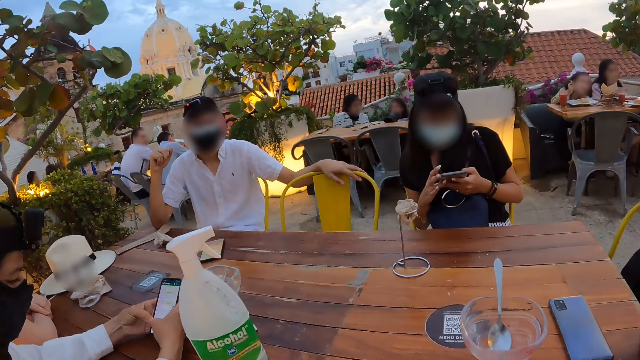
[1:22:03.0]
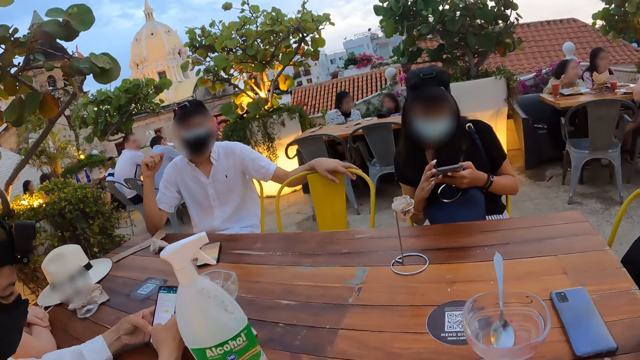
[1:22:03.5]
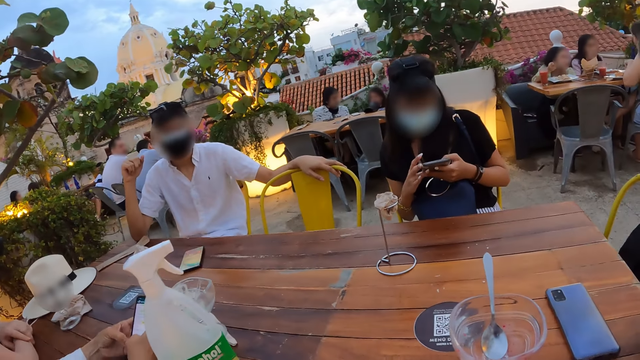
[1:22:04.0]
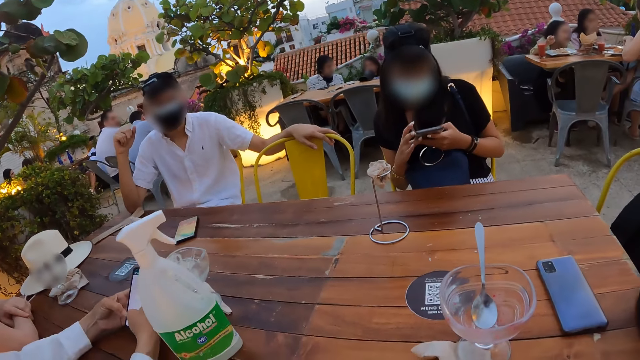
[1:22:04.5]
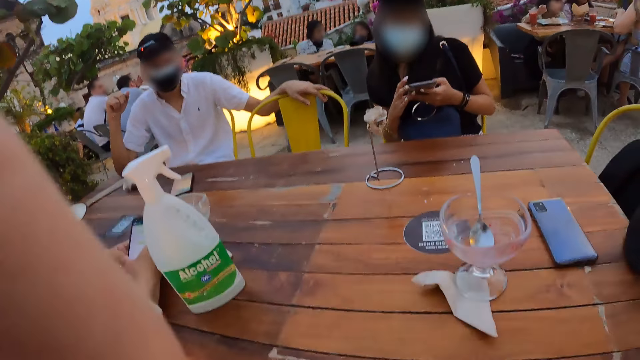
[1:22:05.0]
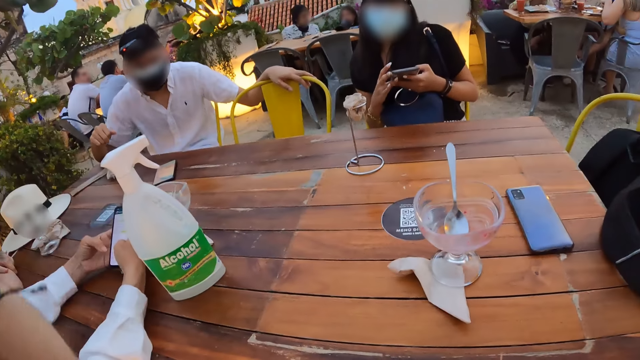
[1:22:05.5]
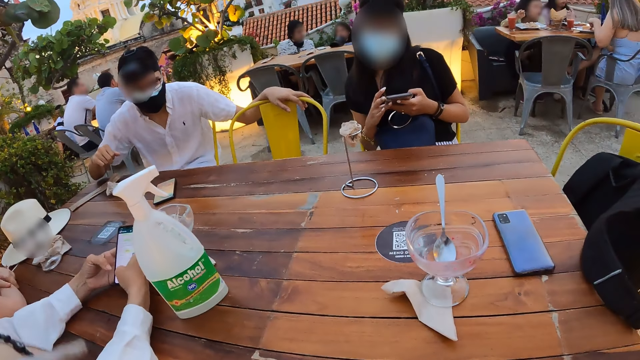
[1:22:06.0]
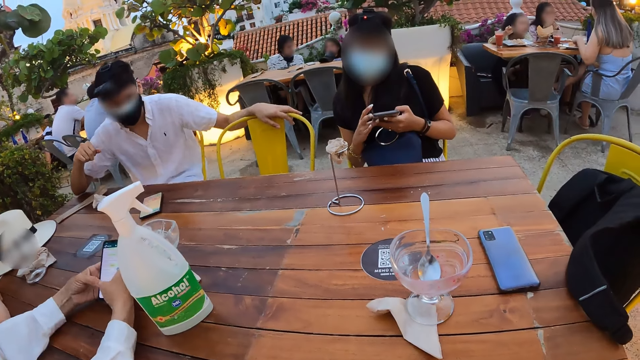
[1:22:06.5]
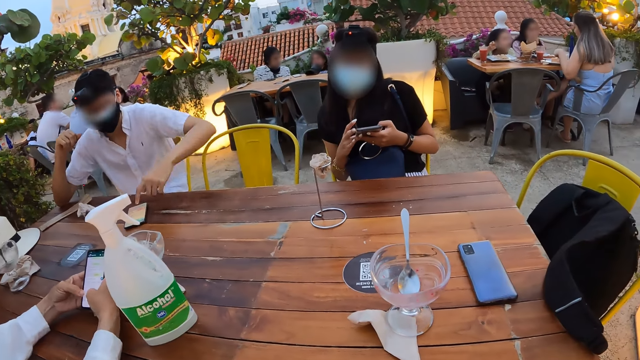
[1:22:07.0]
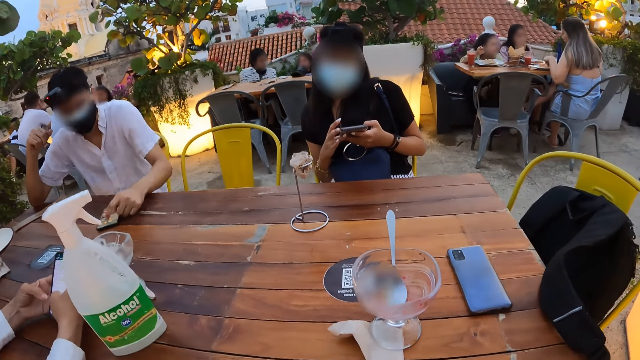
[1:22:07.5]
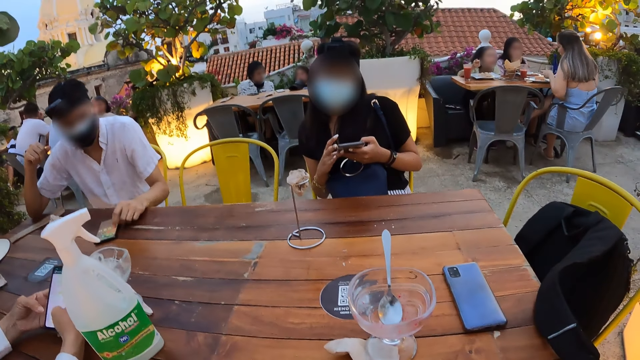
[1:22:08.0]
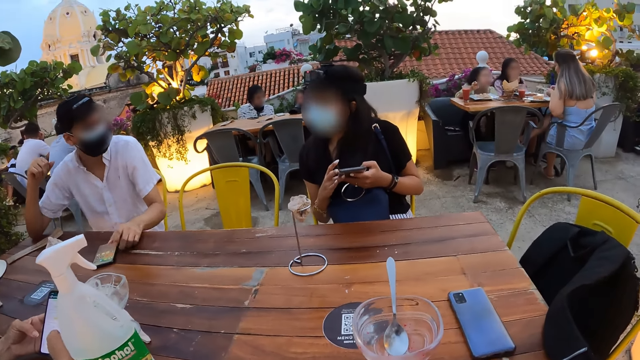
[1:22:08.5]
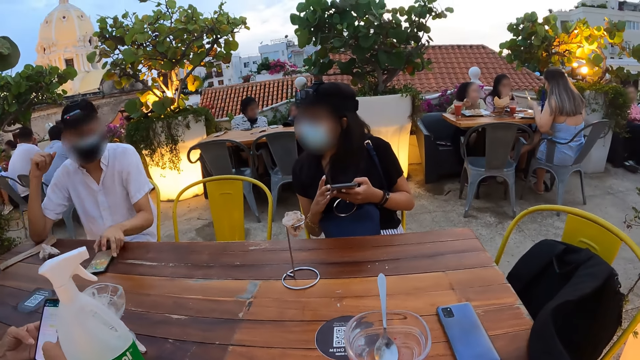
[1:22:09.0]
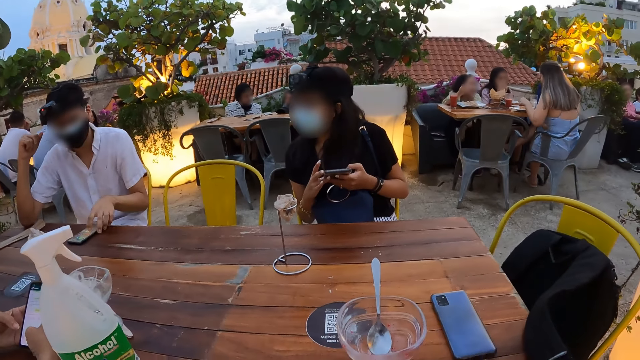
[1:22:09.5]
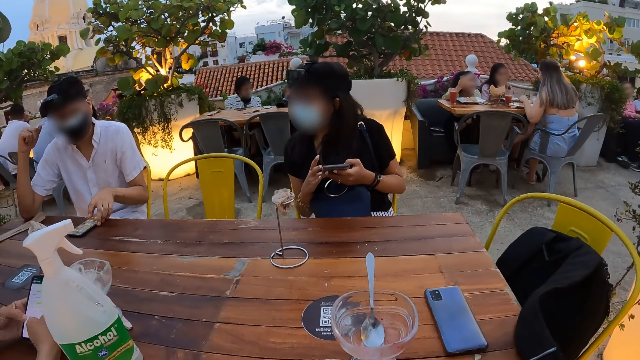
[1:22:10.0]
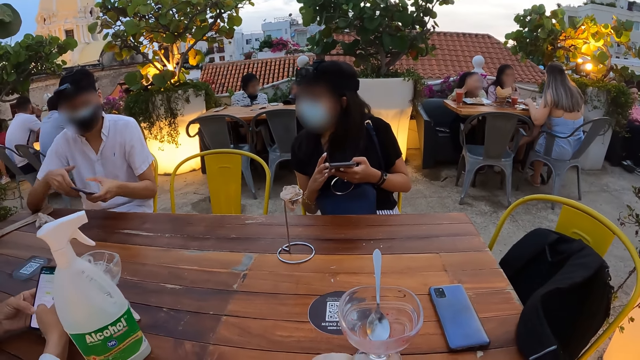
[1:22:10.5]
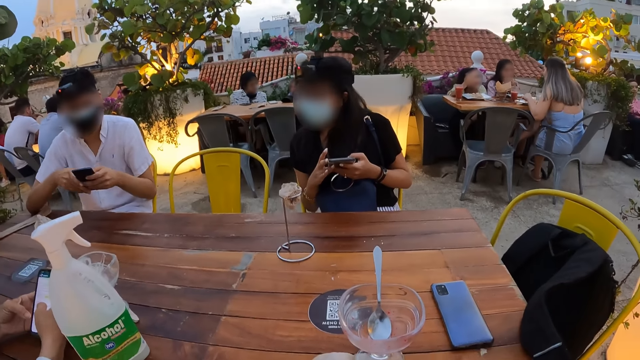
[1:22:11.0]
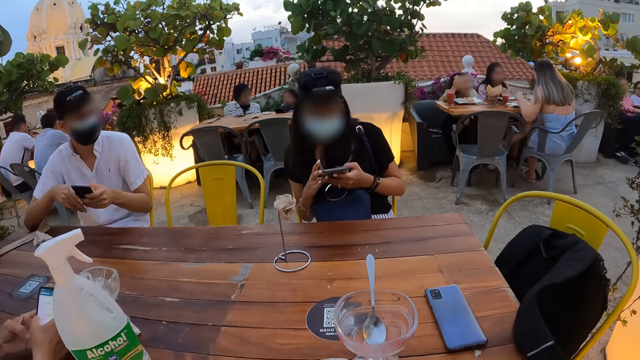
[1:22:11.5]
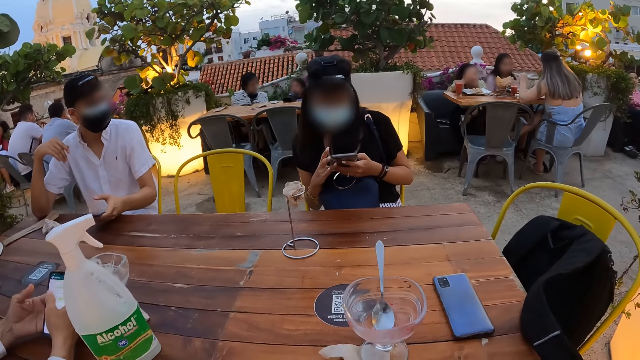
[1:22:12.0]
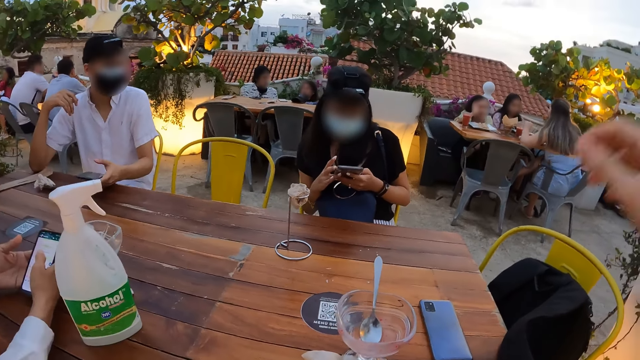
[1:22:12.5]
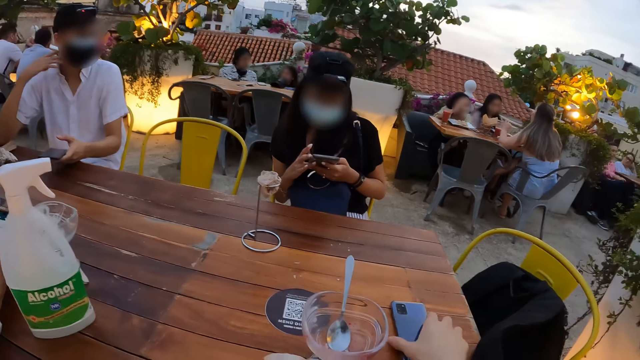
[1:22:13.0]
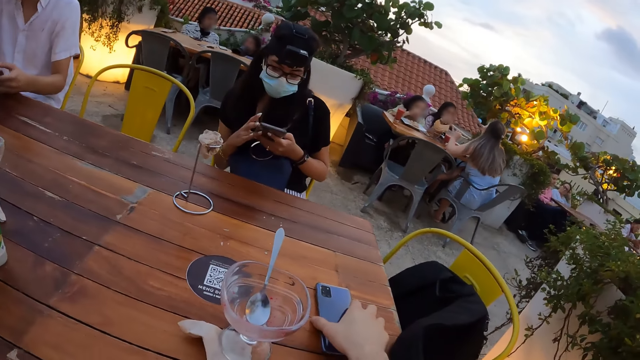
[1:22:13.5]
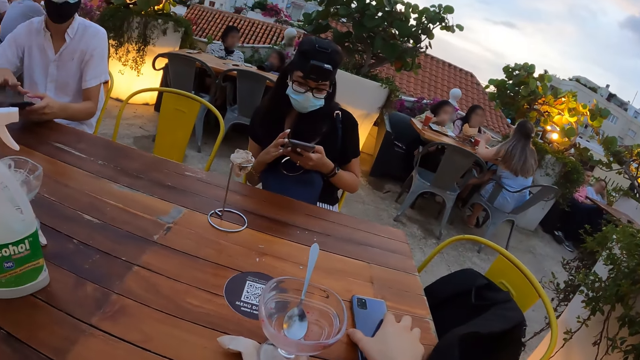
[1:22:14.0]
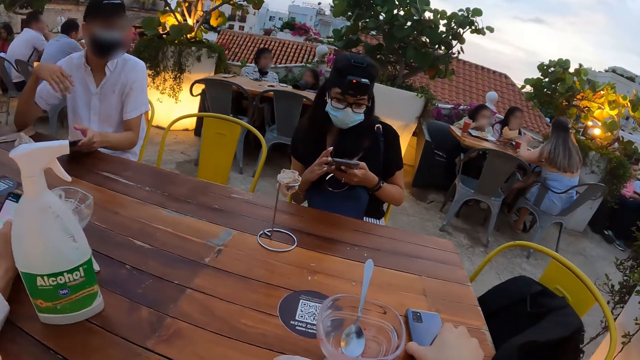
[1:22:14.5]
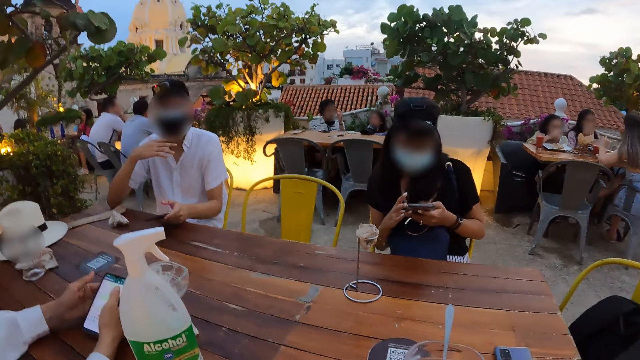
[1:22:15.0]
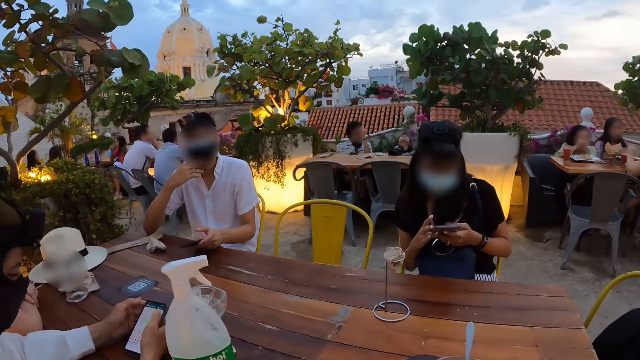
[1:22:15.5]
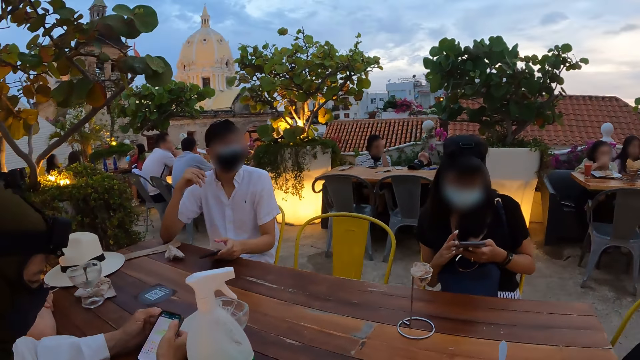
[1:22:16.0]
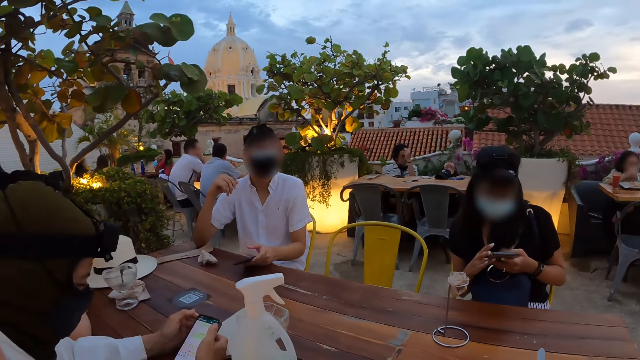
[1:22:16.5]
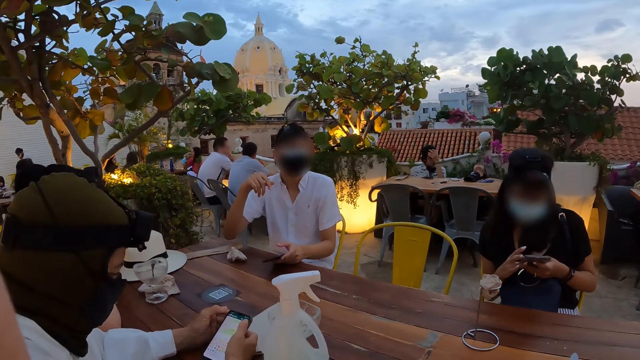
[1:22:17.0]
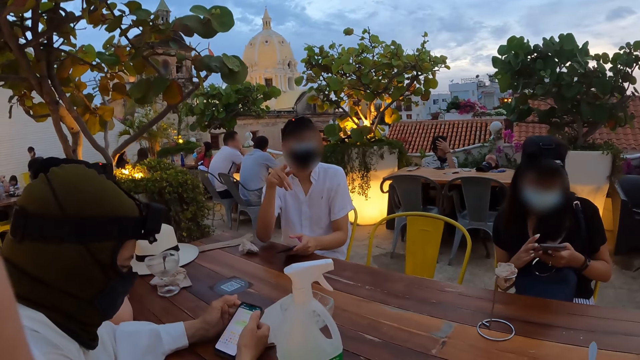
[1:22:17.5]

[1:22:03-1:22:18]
The man operates the phone on the table with his left hand. The man interacts with the woman, moves the phone on the table with his left hand, picks up the phone from the table with his left hand, holds the phone with both hands, operates the phone with both hands, and holds the phone with his left hand. The camera wearer touches a phone on the table with his right hand. A person uses the phone. The man touches his chin with his right hand.

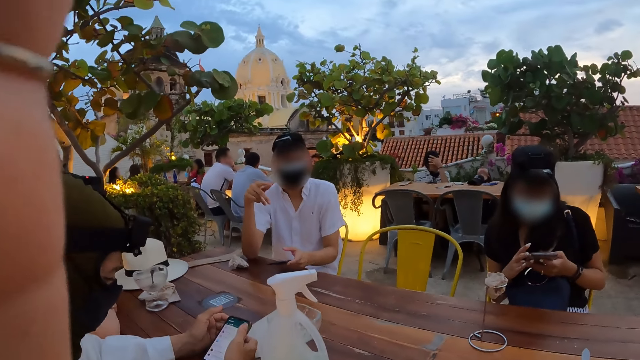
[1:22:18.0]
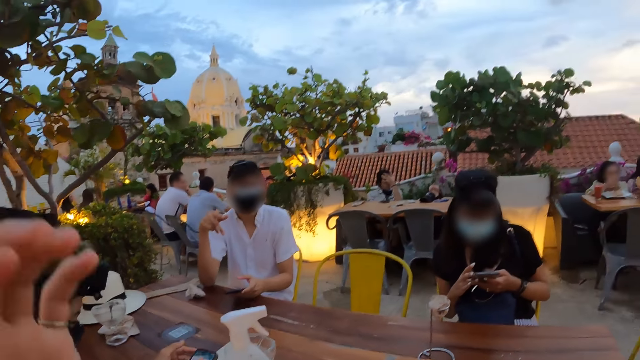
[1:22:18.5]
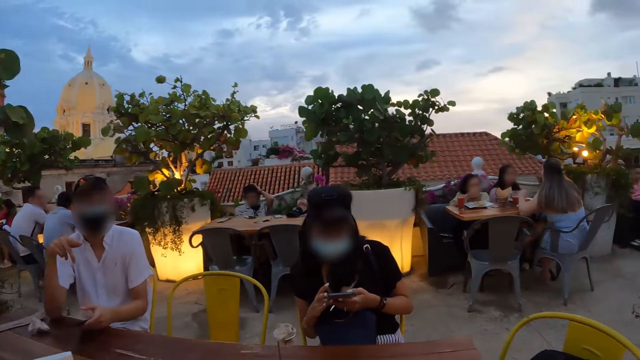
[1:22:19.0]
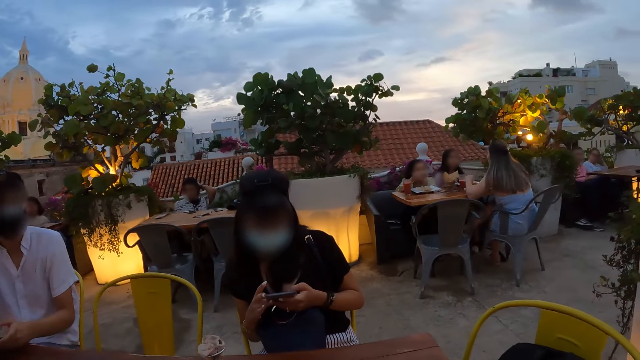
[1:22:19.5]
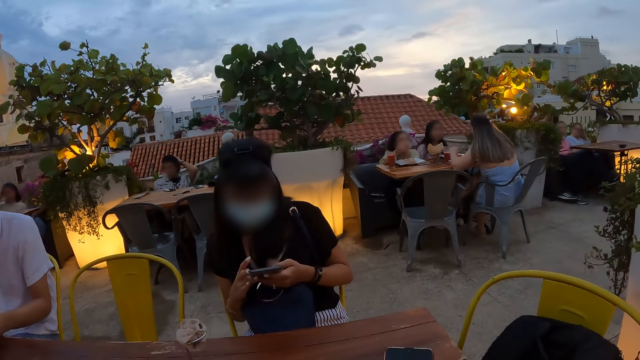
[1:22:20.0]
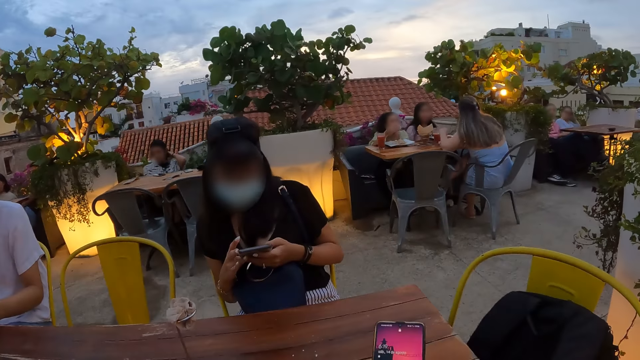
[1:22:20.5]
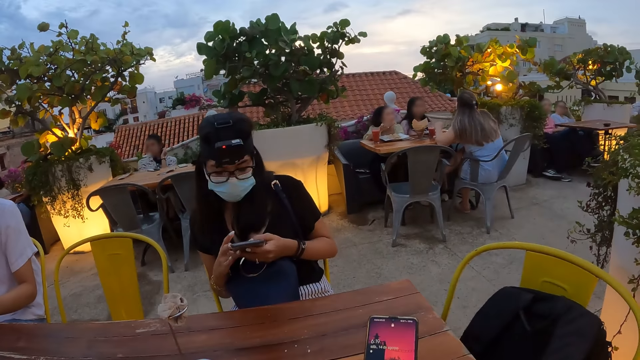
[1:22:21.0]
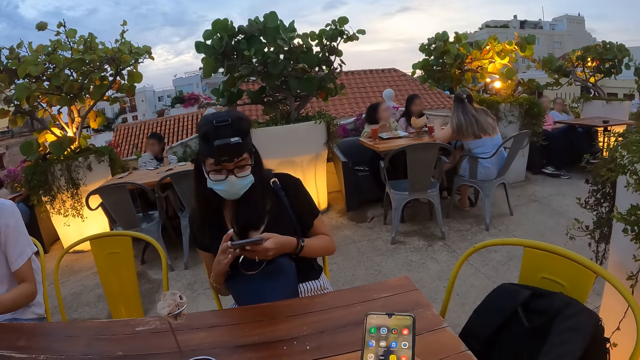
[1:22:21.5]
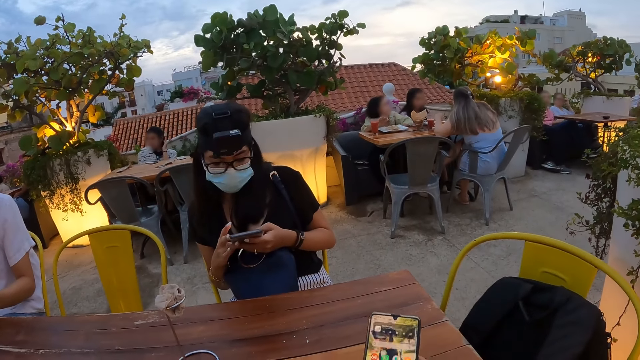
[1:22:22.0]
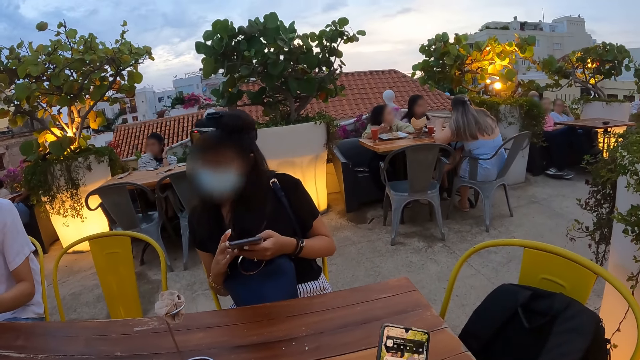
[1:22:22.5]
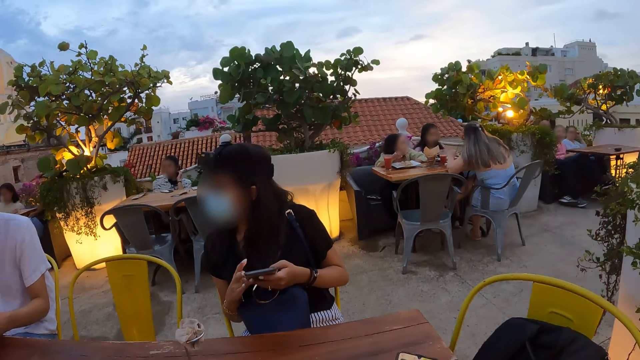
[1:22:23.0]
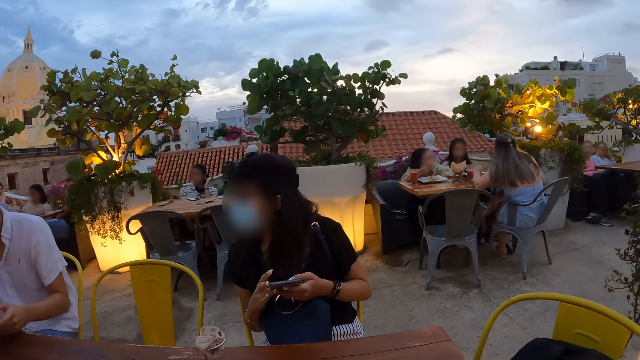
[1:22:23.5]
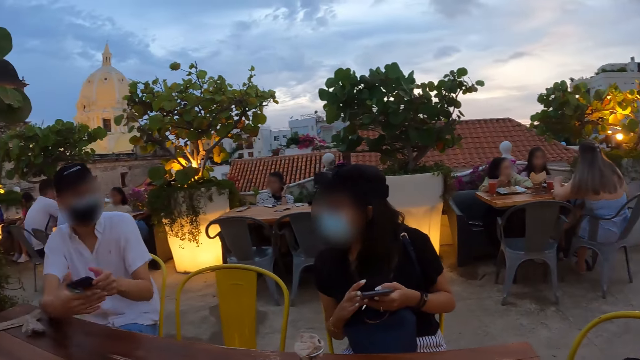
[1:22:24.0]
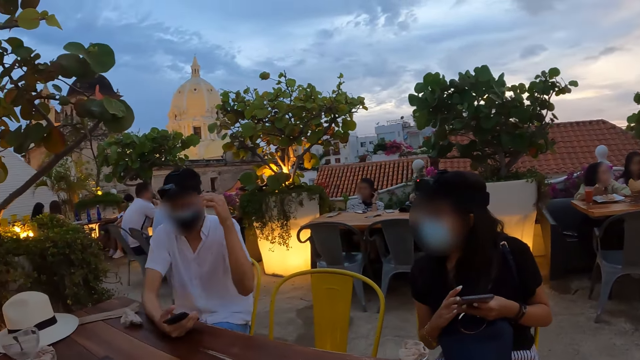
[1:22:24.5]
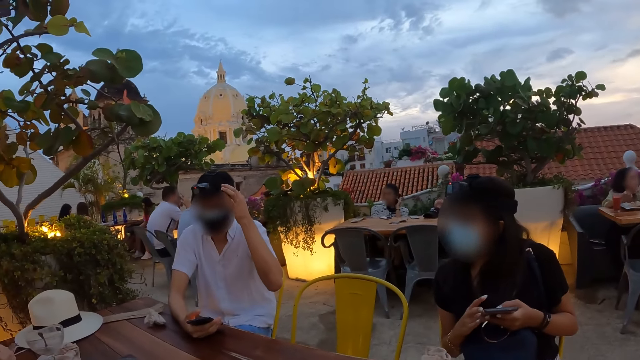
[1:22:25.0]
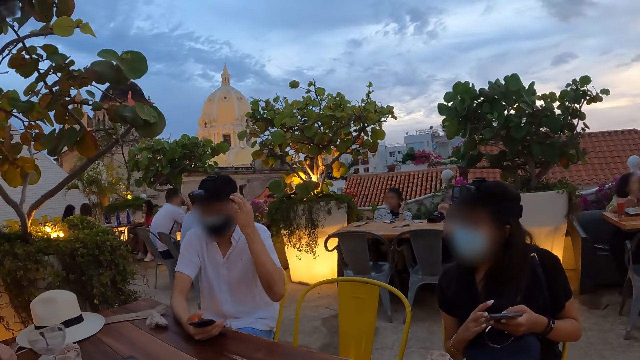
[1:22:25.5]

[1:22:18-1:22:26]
The camera wearer touches his face with his left hand. He raises the hand and looks around. He holds the phone with his right hand and operates the phone with his right hand. A person looks aside. The man passes the phone from his left hand to his right hand, touches the head camera on his head with his left hand, and adjusts the camera.
